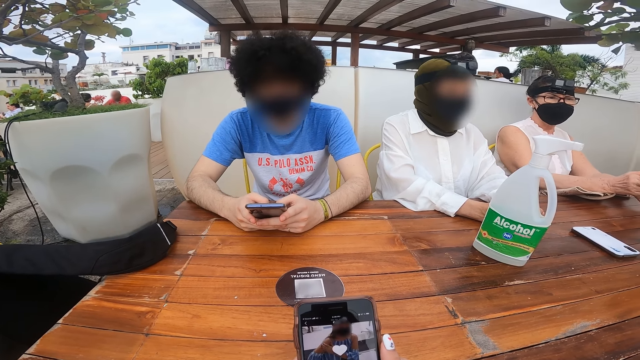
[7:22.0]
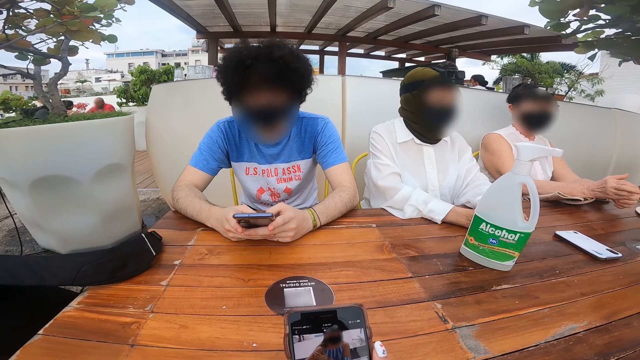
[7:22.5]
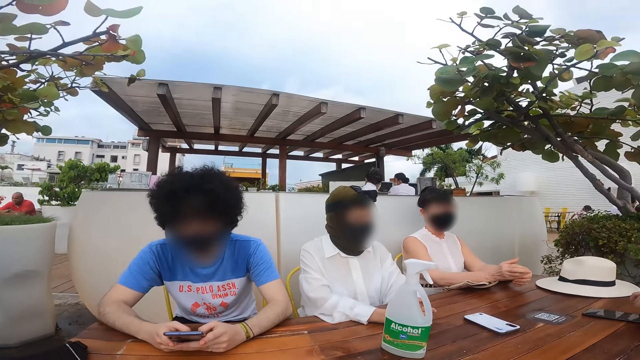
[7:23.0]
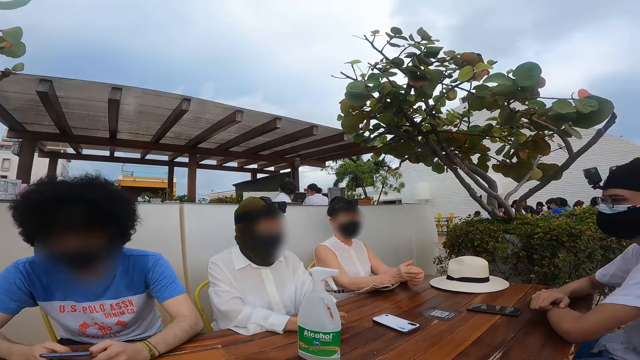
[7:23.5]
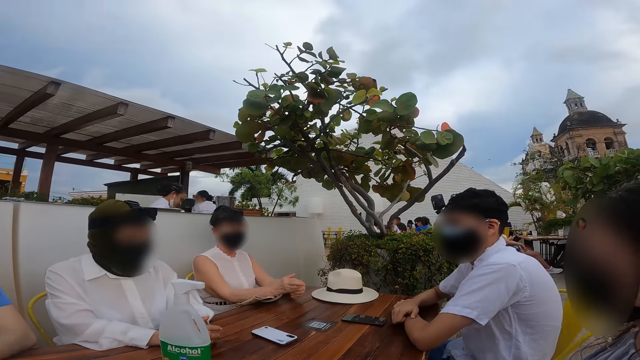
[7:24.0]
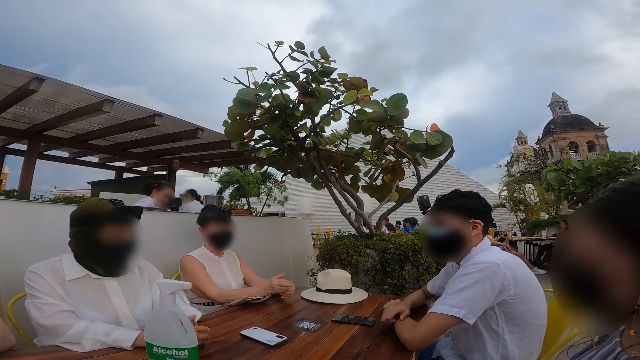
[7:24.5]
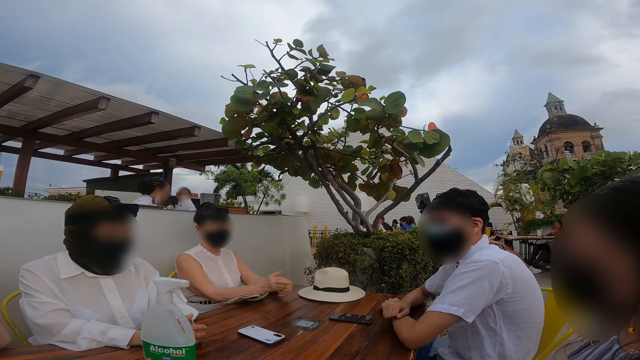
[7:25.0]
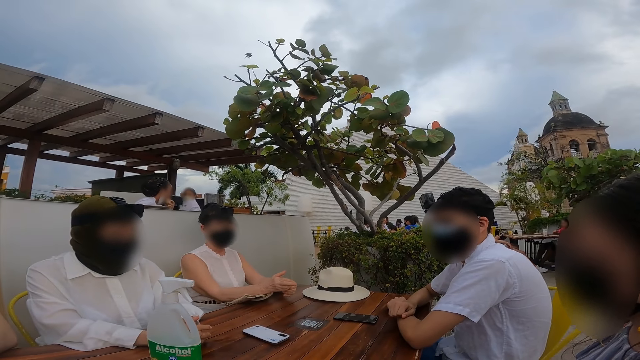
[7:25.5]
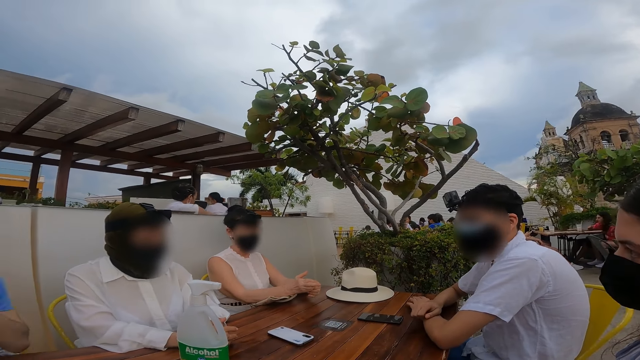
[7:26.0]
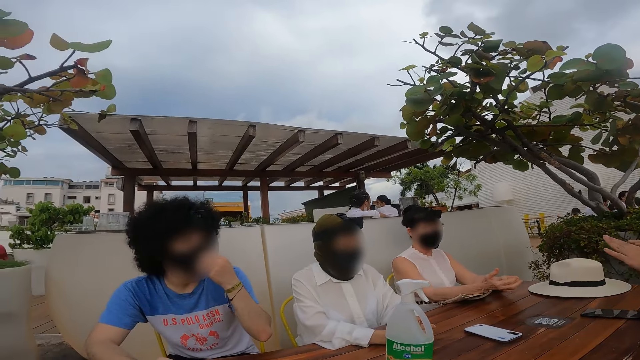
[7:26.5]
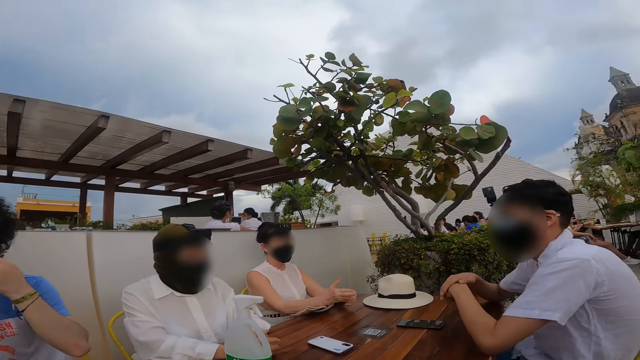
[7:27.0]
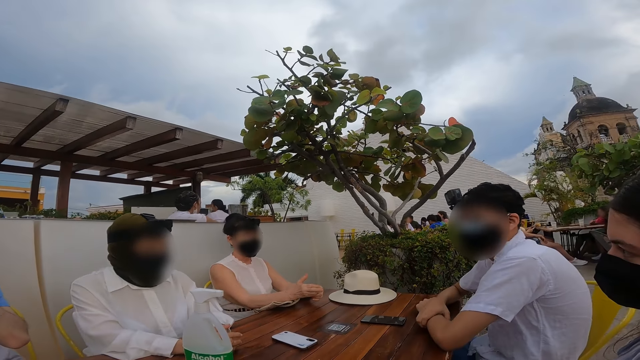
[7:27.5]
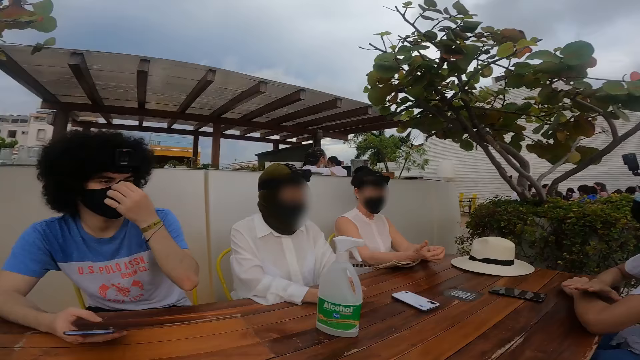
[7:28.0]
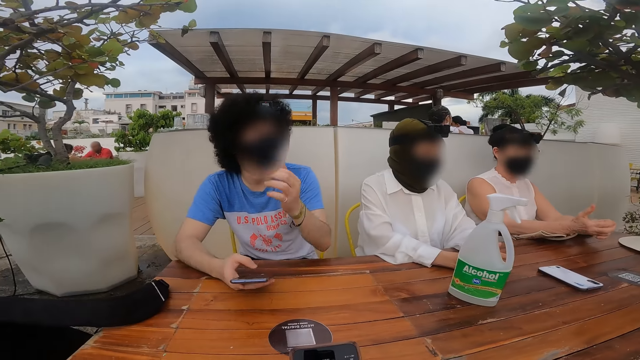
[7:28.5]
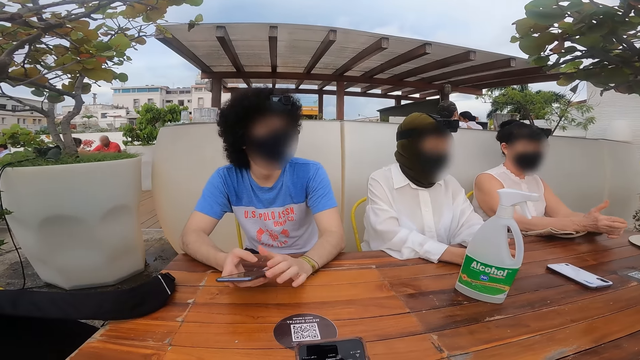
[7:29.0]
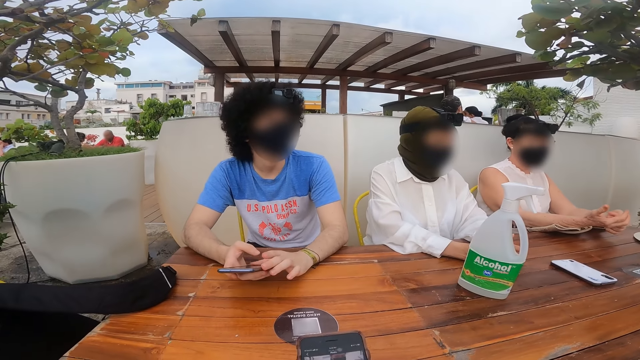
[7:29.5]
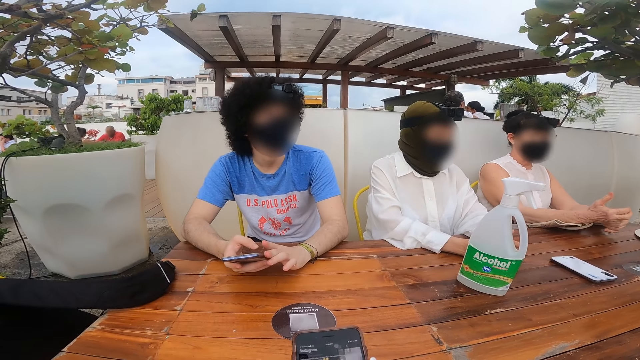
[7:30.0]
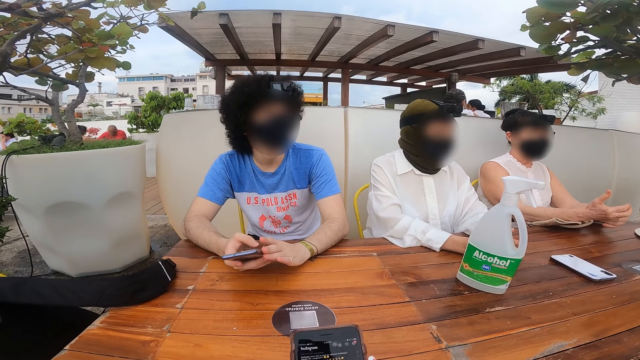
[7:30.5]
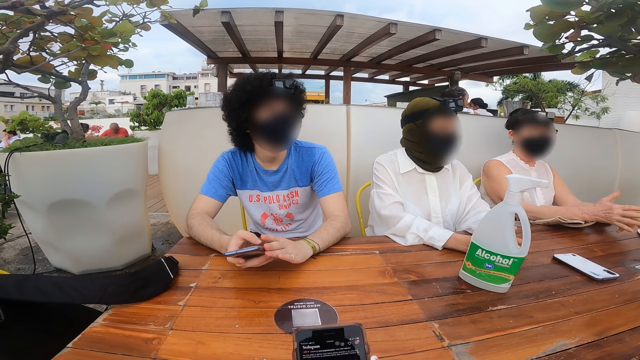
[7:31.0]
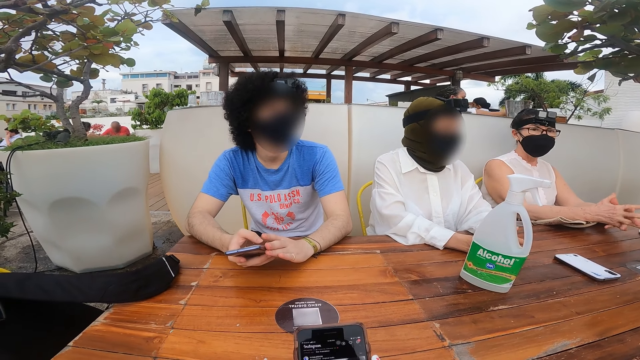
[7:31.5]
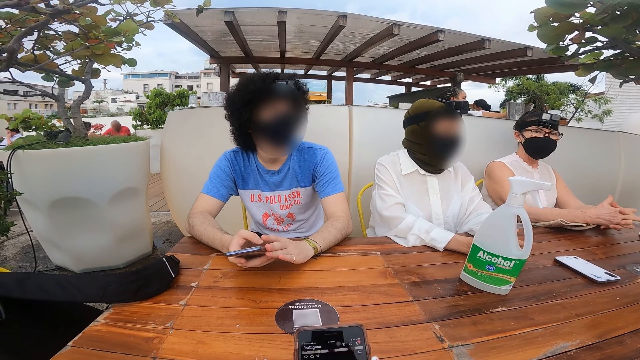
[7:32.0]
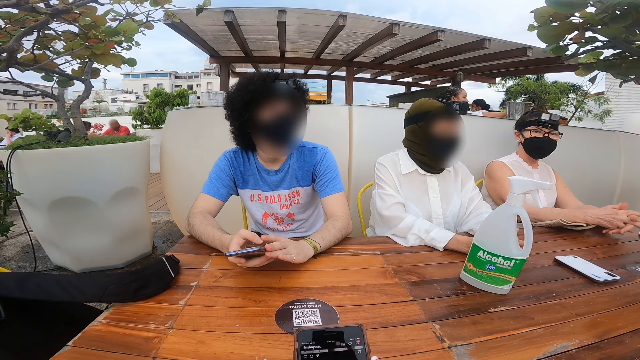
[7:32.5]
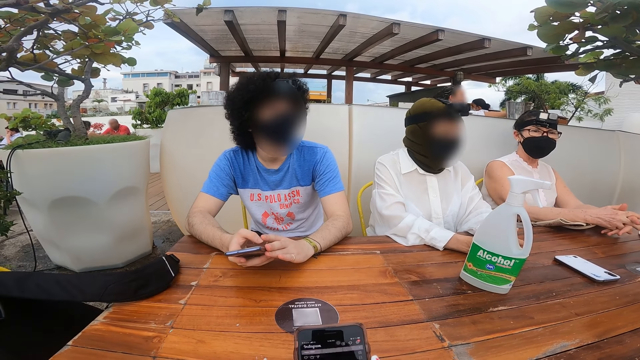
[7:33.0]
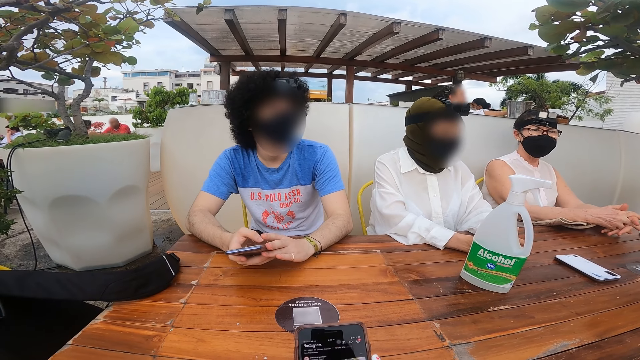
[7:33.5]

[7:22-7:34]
The camera wearer looks around. They operate a phone.

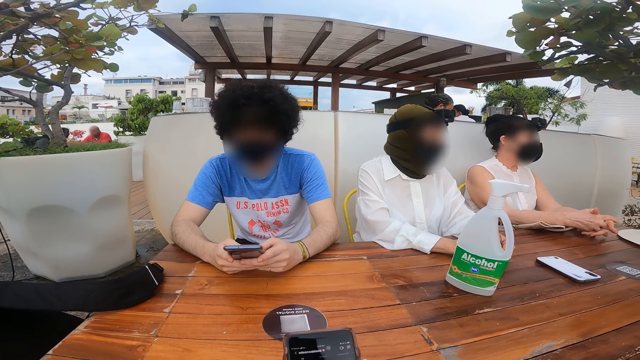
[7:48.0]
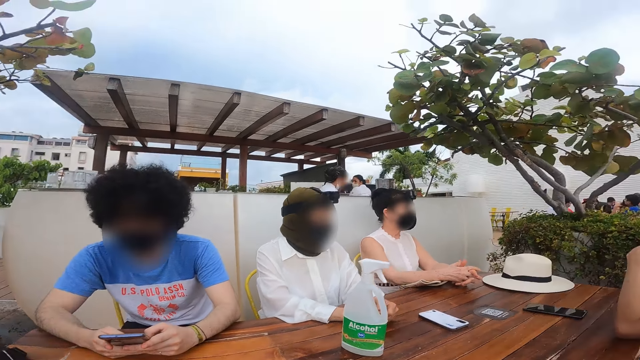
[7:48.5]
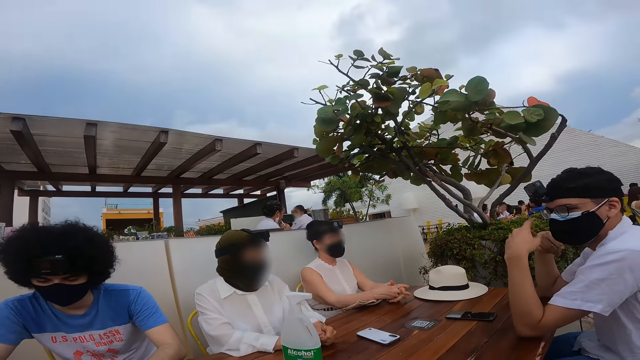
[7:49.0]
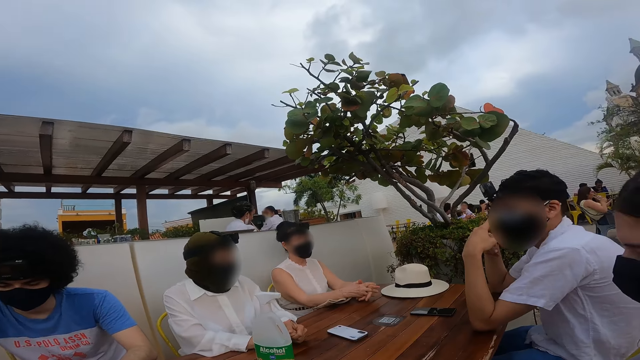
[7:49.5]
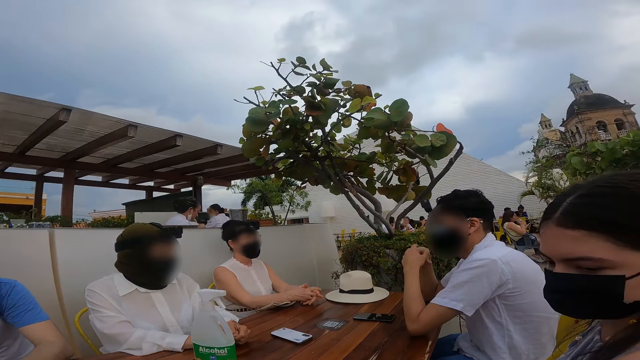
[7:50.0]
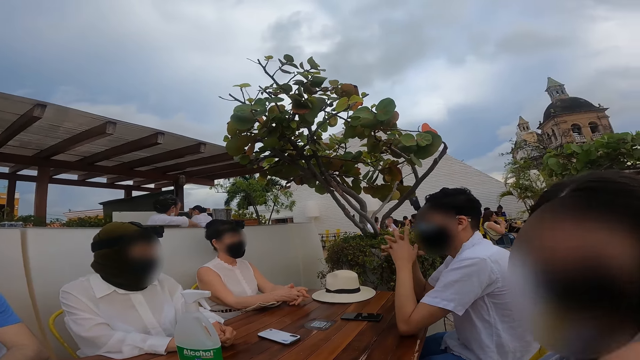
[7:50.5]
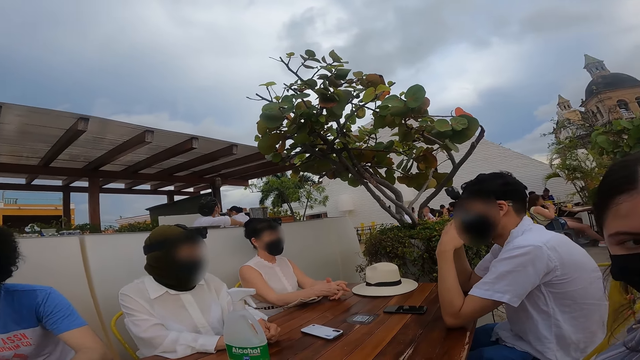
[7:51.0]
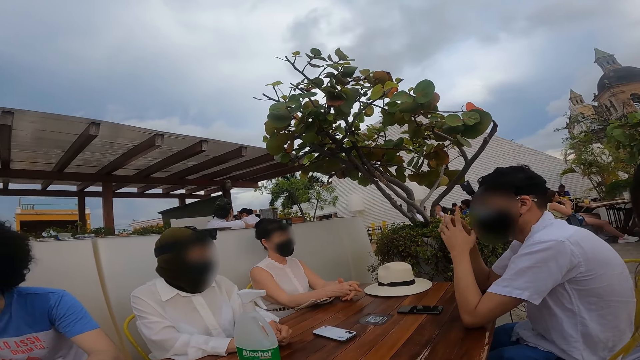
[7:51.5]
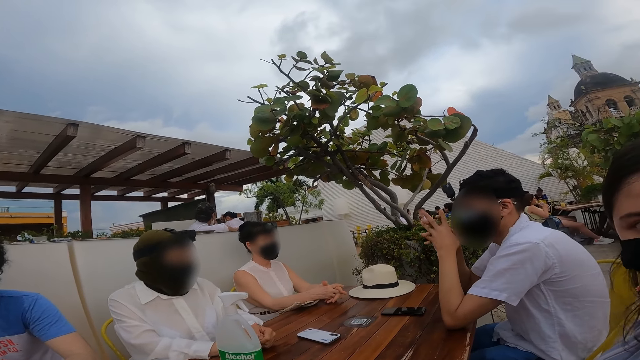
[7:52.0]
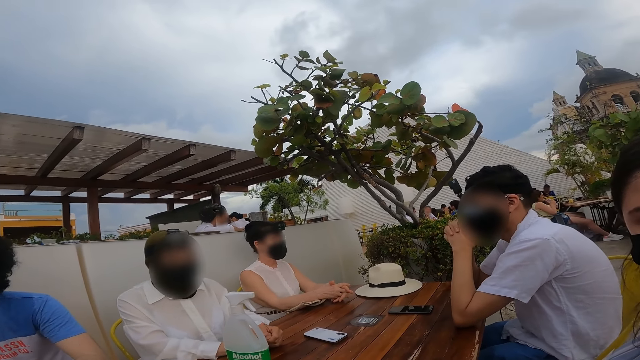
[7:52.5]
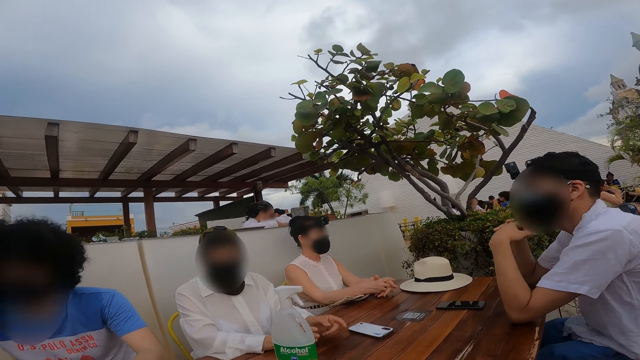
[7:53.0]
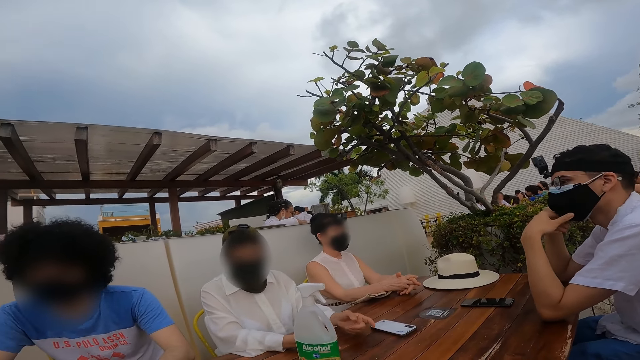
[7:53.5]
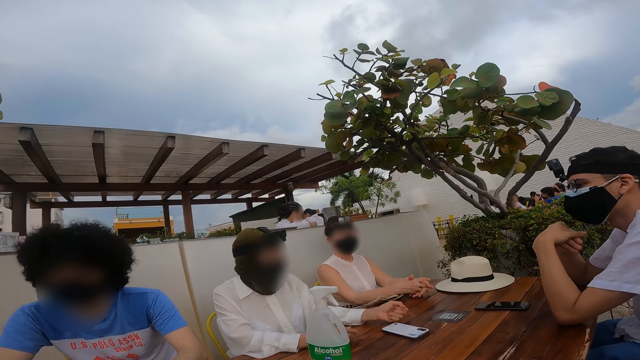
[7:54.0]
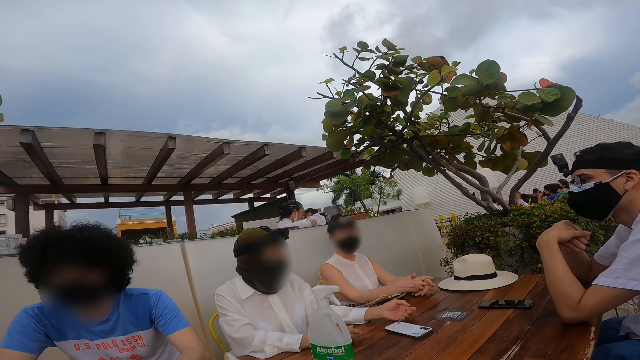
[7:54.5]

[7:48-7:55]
The camera wearer looks around.

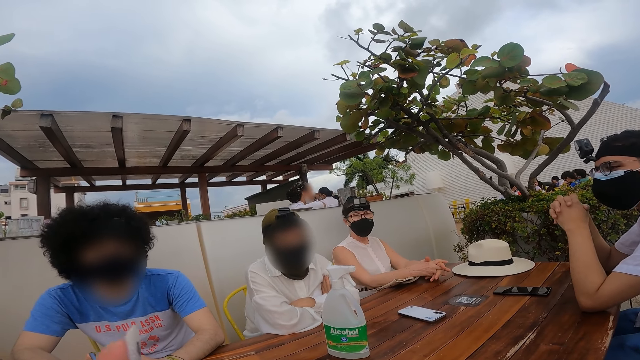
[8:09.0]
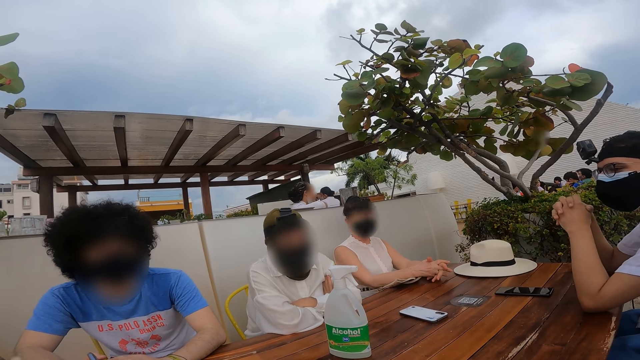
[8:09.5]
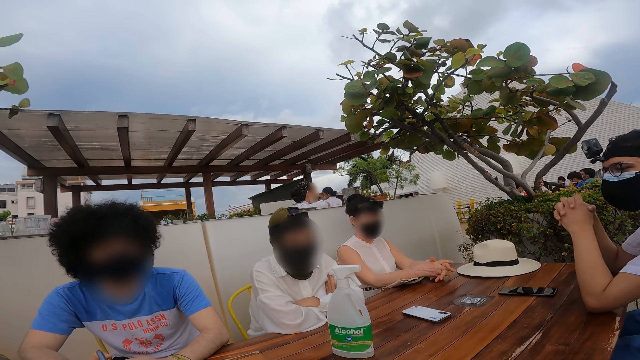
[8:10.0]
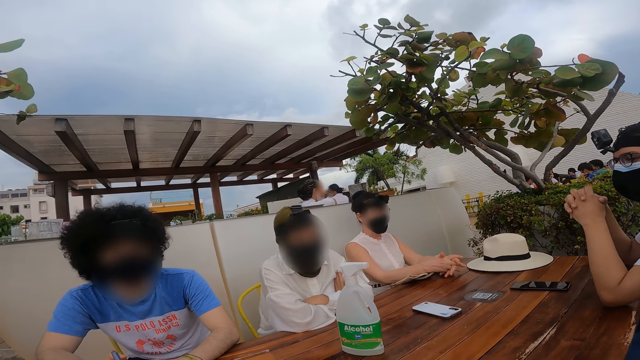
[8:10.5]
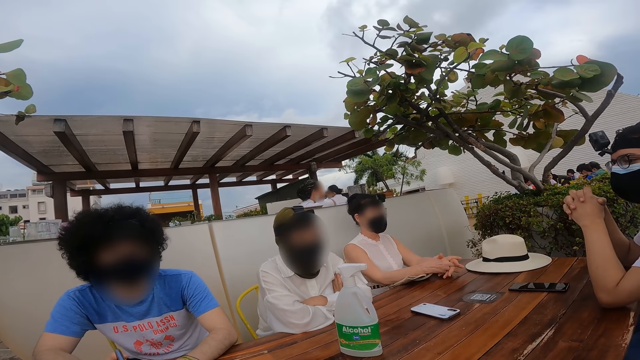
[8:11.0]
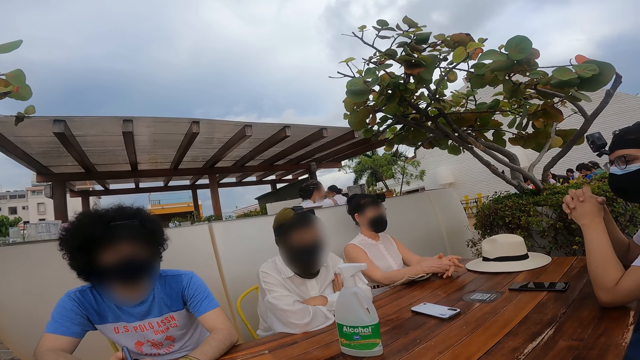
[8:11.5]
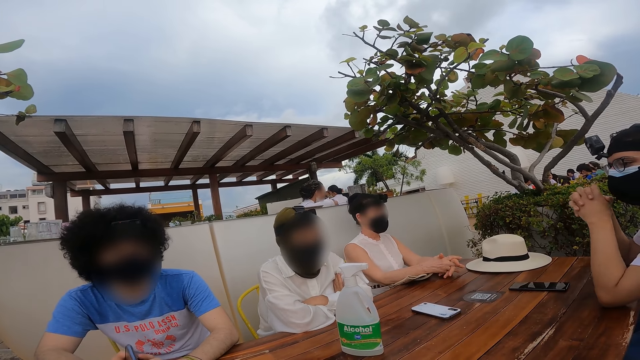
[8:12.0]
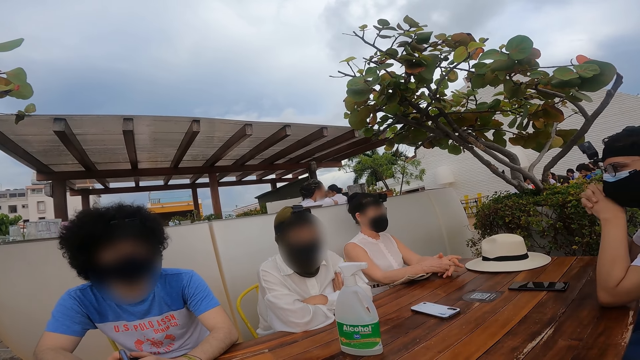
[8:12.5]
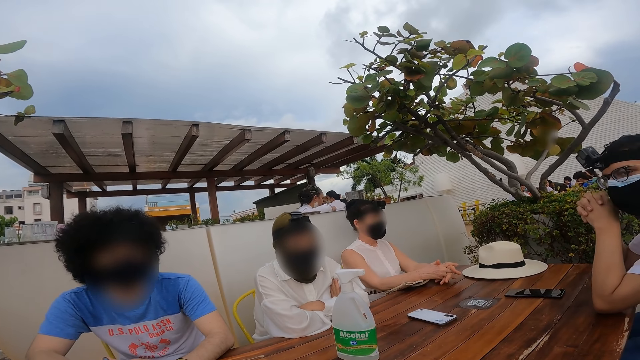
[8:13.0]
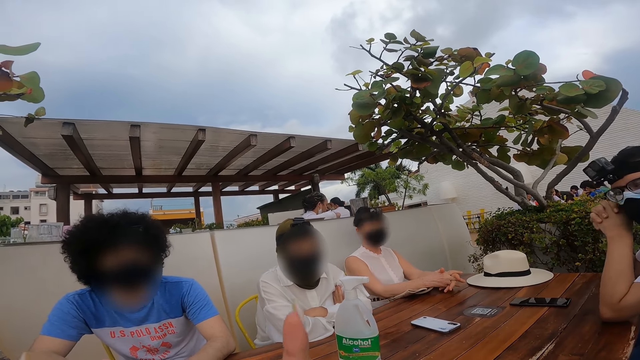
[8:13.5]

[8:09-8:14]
The camera wearer talks to a man.
